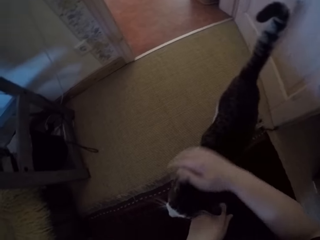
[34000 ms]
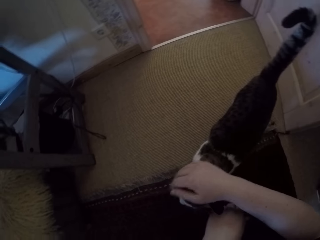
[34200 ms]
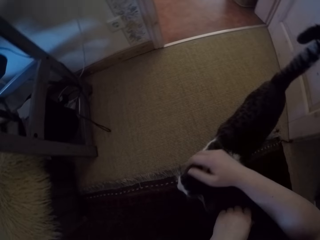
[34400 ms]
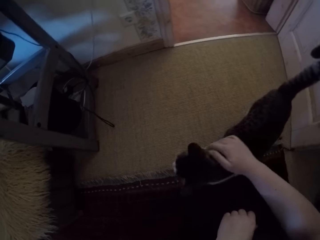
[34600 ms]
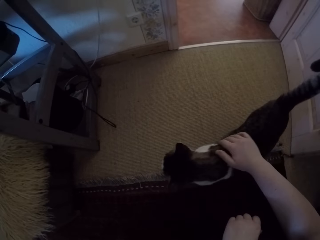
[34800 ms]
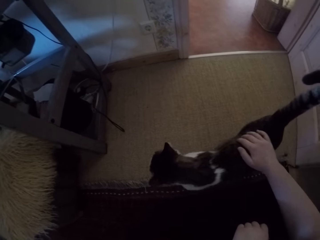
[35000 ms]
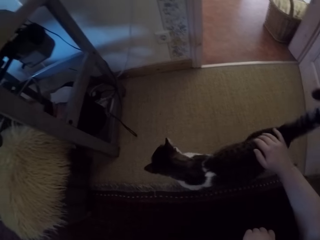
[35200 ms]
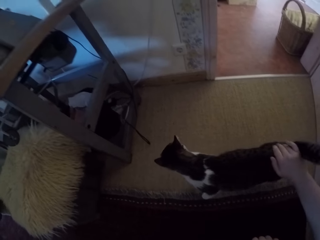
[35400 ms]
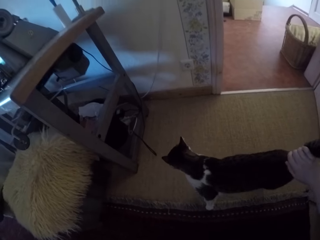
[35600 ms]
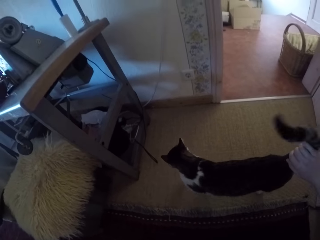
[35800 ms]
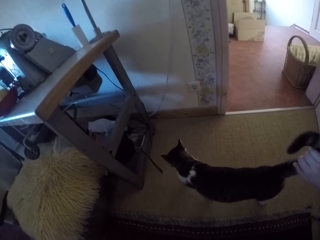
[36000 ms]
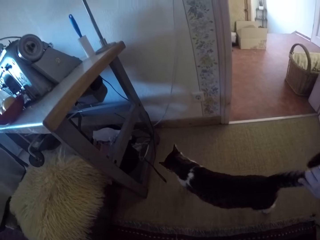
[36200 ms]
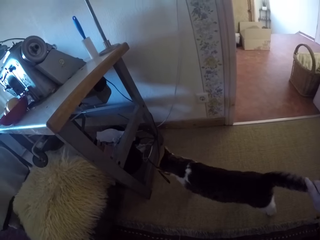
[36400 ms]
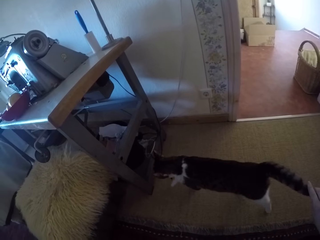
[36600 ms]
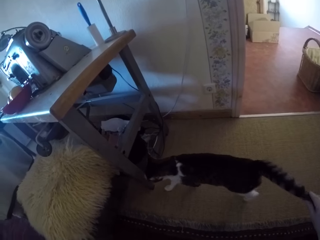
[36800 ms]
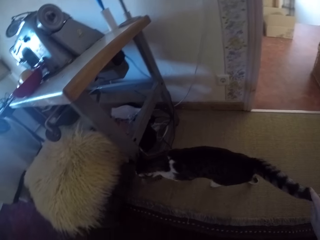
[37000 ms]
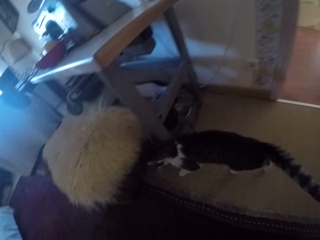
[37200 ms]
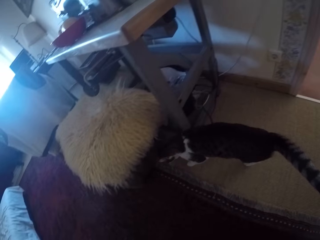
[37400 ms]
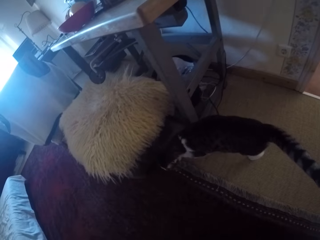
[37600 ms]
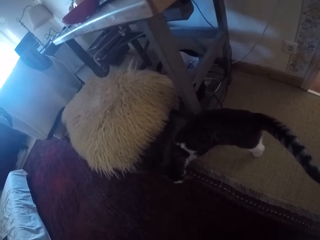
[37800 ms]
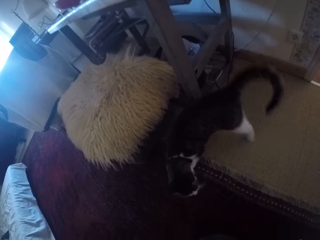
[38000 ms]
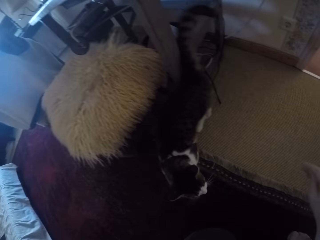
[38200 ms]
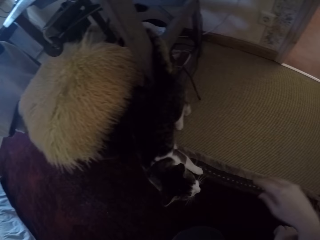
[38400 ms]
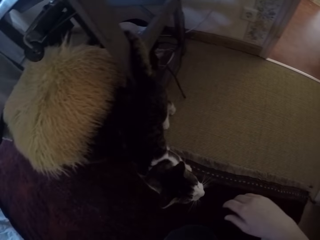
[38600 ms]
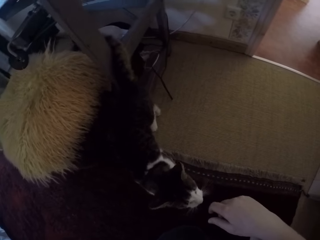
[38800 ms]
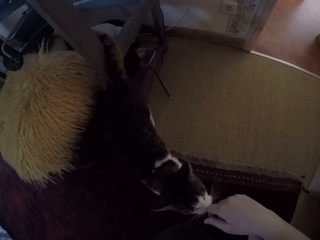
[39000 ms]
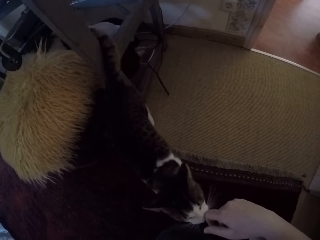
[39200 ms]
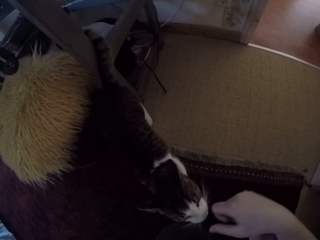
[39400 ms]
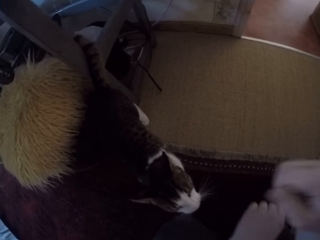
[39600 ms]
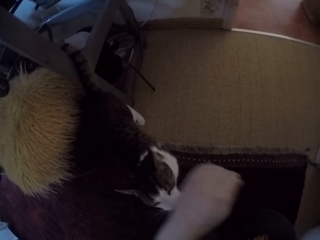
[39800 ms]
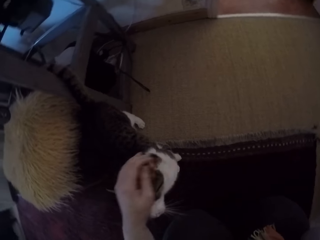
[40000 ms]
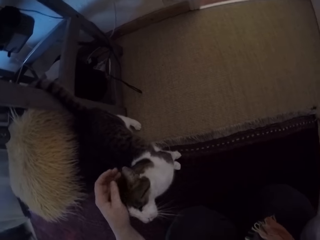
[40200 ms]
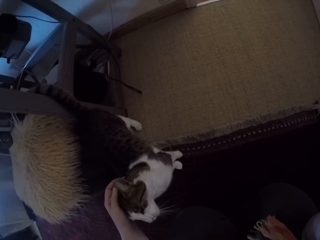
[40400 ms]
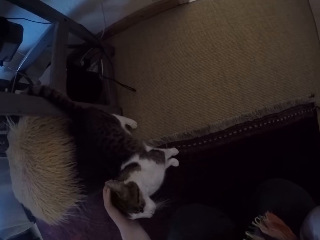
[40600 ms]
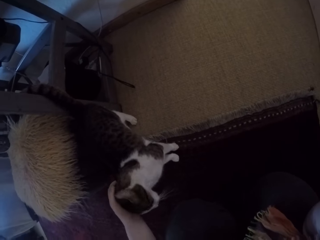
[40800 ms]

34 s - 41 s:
The camera wearer touches the cat's tail. He puts his fingers on the cat's nose. He pets the cat.
